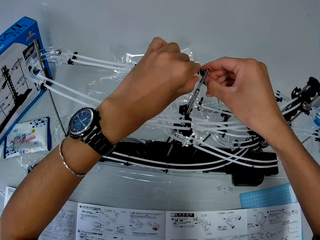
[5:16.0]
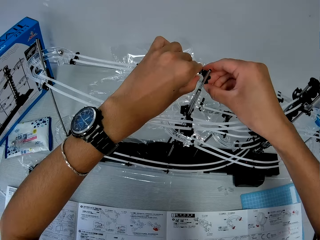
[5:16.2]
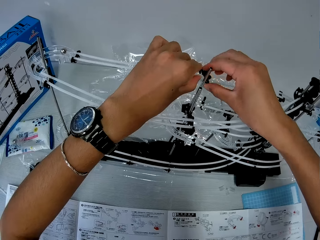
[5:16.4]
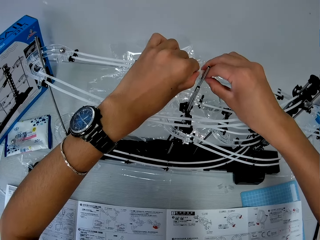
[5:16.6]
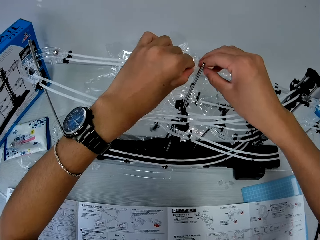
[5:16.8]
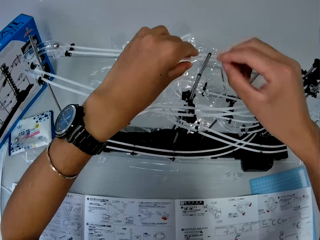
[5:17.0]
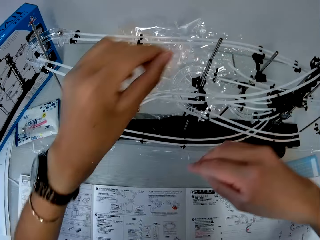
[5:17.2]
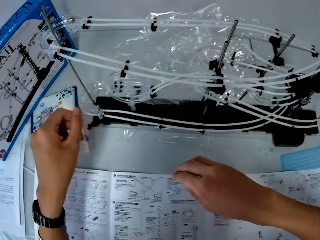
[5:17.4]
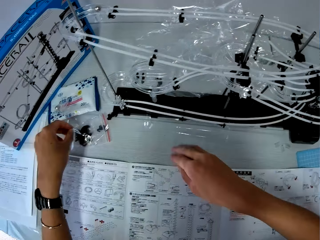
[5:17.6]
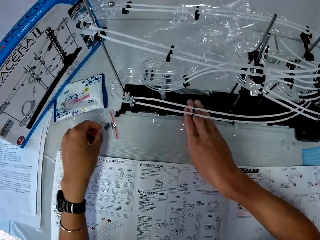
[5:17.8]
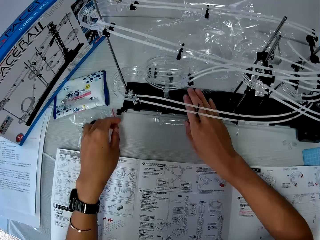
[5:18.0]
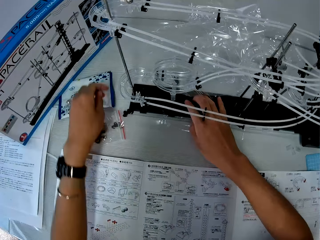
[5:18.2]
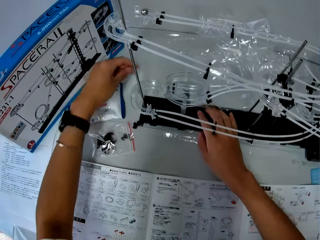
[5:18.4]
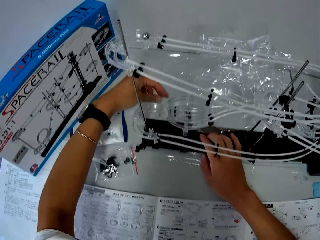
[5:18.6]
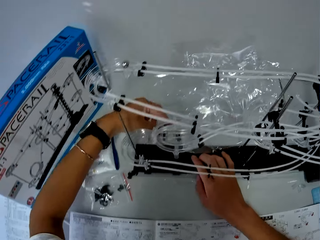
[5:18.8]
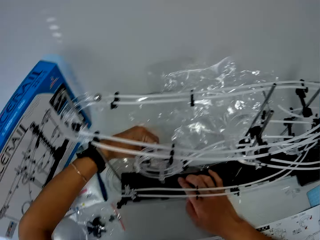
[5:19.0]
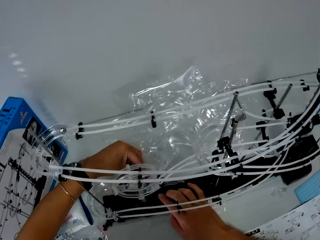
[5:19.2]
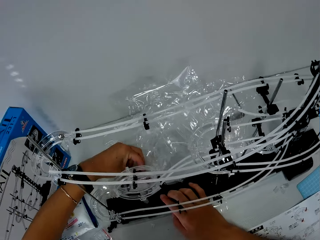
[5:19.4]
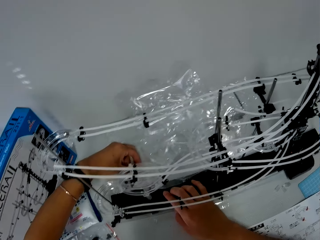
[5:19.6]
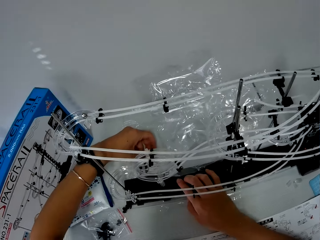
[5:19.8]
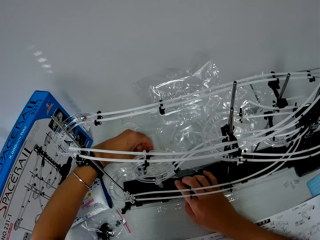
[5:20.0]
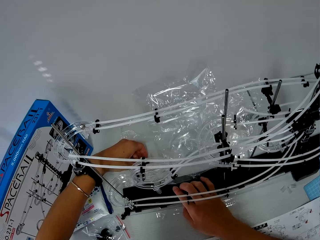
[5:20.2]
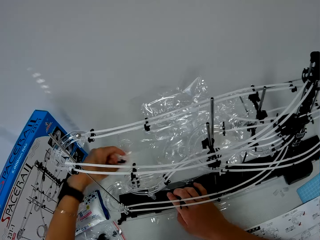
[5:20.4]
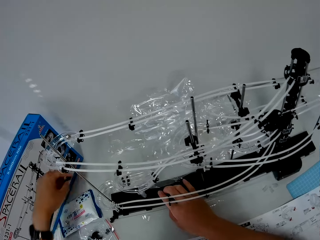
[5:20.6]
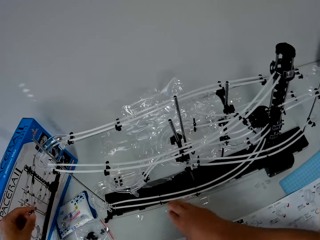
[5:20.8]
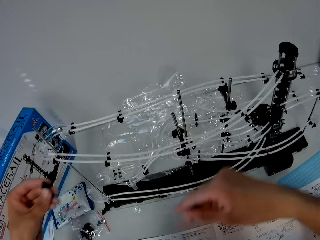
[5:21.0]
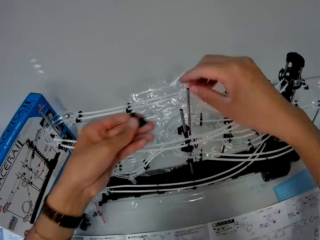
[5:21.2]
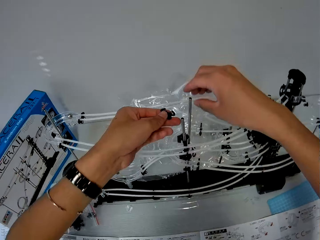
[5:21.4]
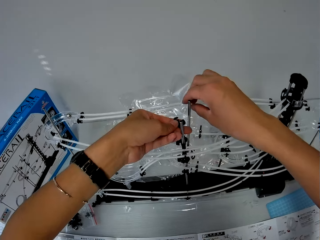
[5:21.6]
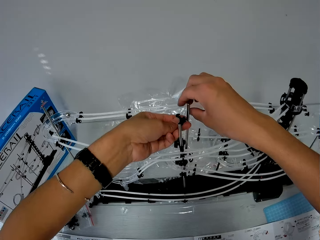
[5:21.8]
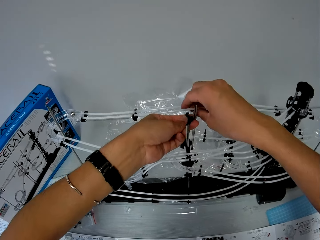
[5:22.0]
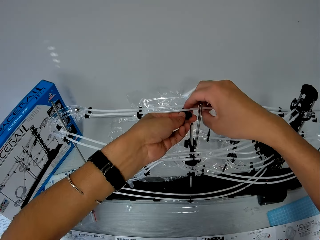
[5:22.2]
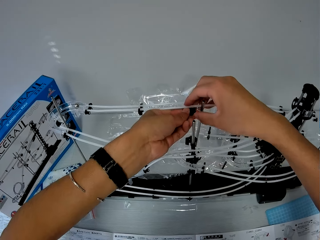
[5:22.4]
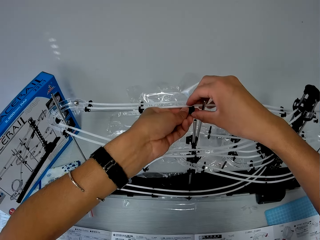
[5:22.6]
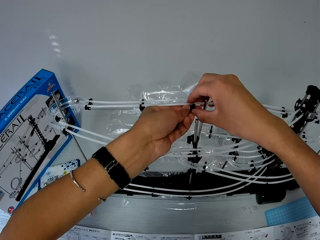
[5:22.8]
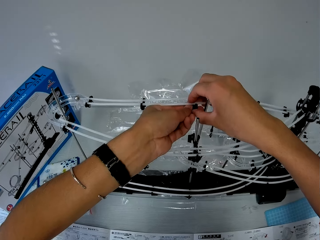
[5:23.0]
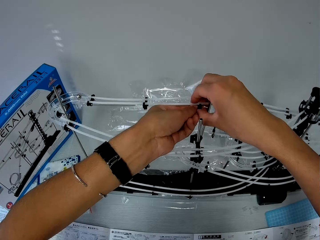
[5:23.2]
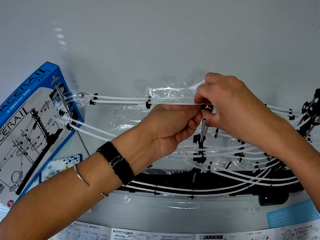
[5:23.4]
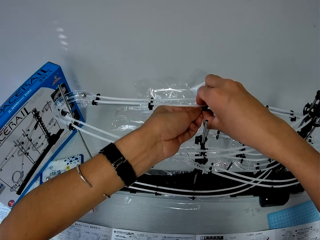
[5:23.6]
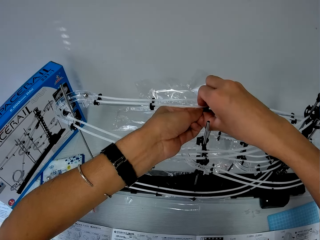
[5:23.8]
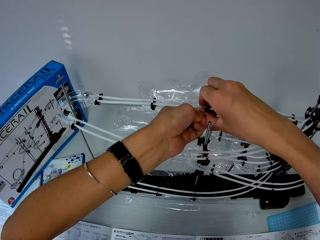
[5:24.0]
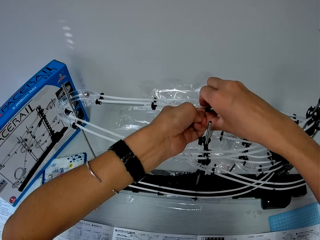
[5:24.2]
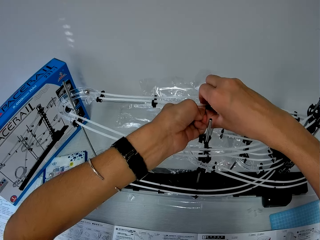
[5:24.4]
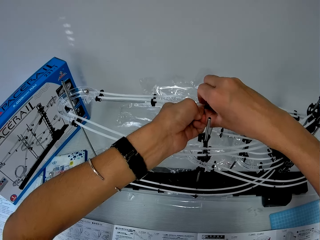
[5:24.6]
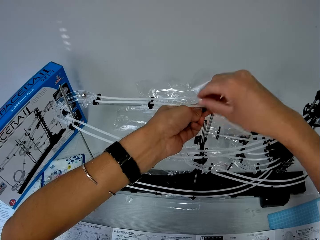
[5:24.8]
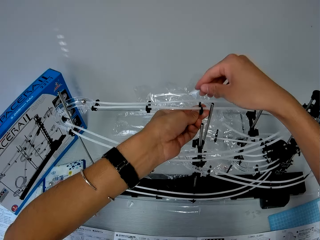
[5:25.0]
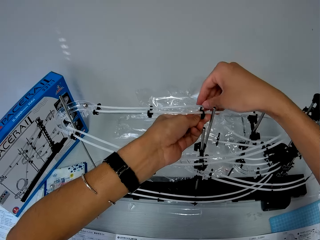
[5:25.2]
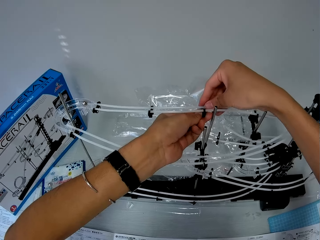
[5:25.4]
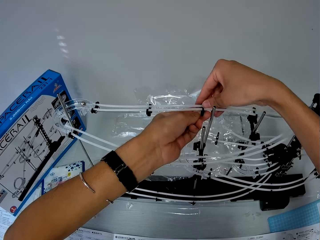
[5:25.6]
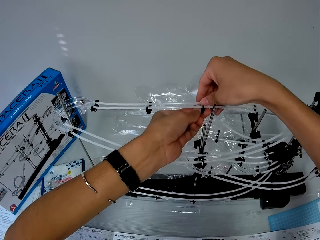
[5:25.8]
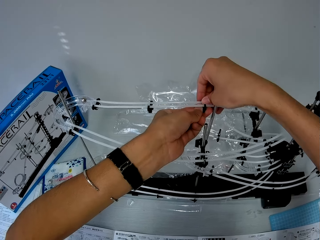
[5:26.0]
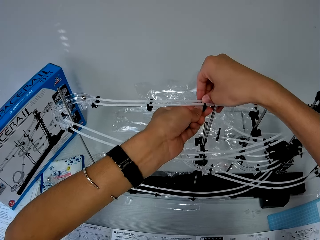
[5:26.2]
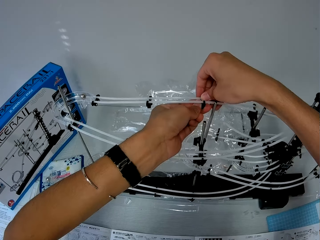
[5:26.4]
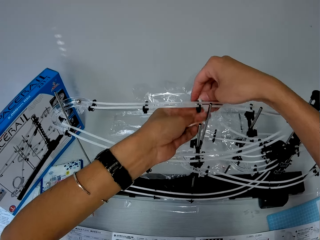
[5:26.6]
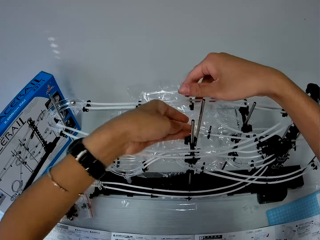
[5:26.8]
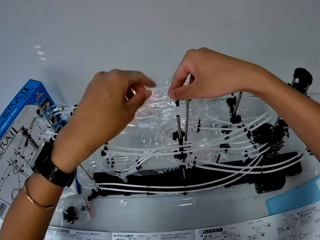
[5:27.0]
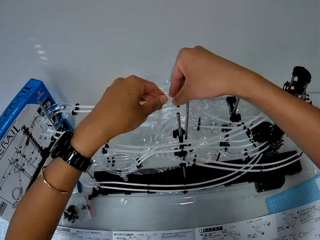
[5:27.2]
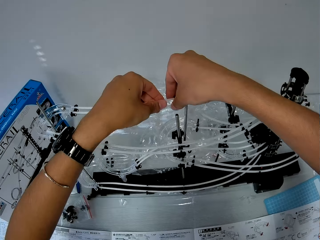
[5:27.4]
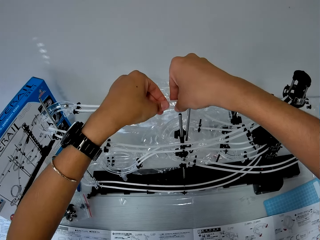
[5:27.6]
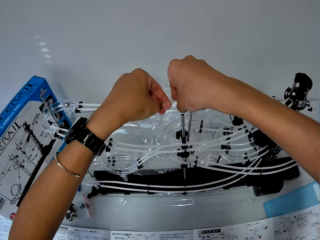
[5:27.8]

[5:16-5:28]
The camera wearer reaches out for the rail stand. They pick up the rail stand behind the space rail on the table. They fit the rail stand on the rails.

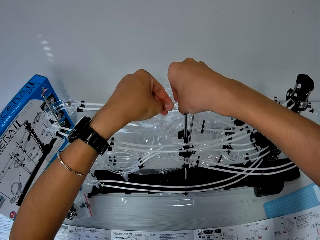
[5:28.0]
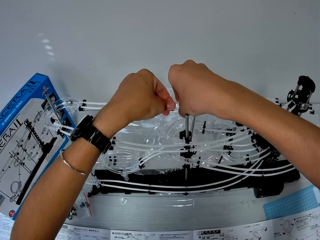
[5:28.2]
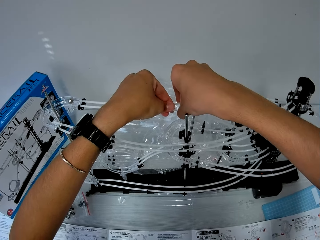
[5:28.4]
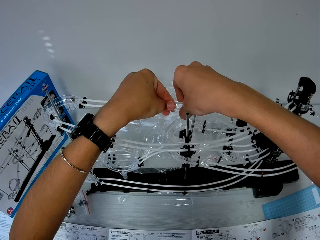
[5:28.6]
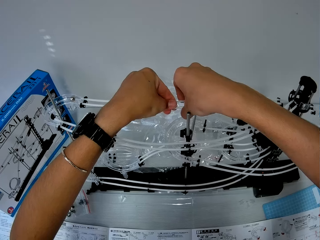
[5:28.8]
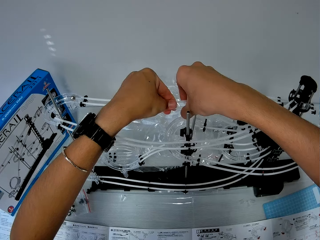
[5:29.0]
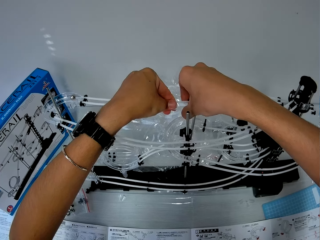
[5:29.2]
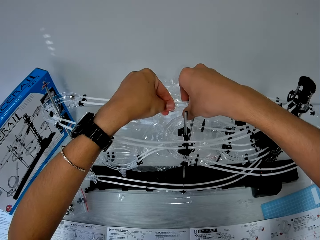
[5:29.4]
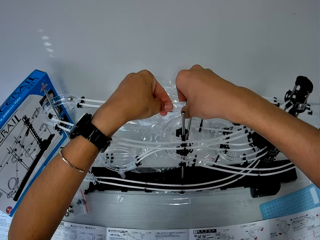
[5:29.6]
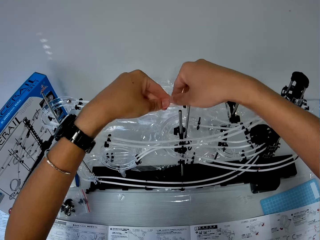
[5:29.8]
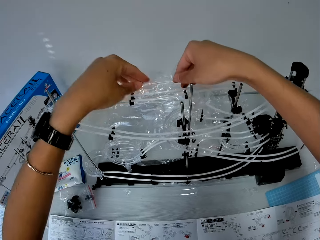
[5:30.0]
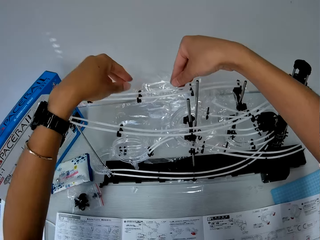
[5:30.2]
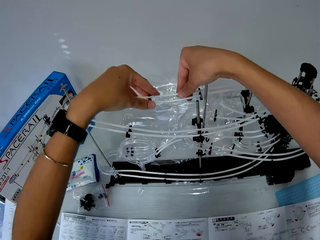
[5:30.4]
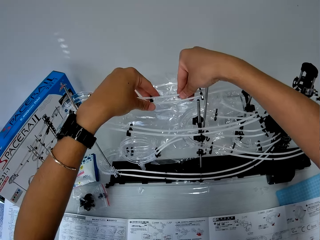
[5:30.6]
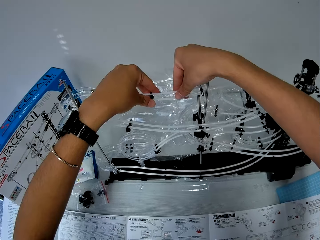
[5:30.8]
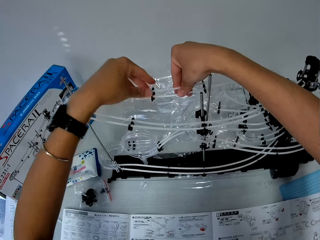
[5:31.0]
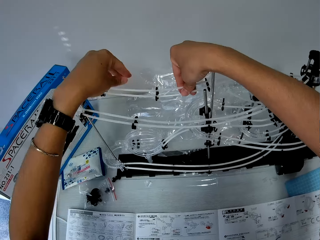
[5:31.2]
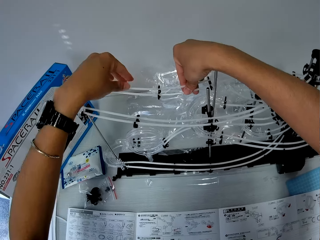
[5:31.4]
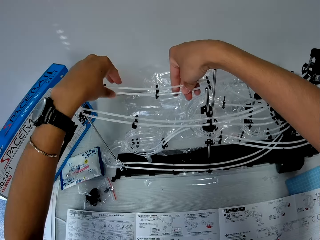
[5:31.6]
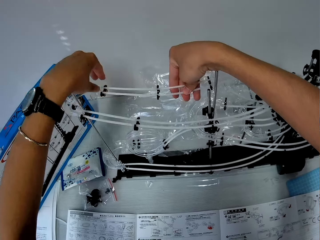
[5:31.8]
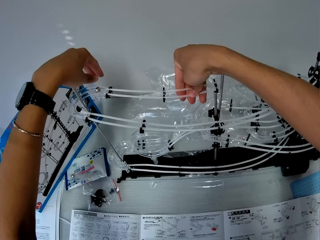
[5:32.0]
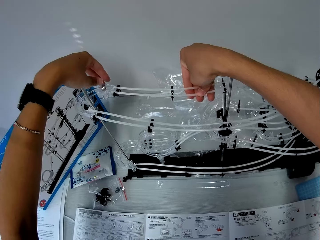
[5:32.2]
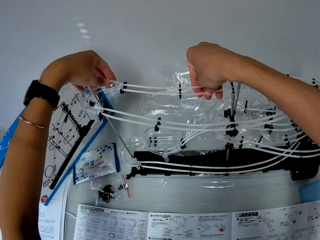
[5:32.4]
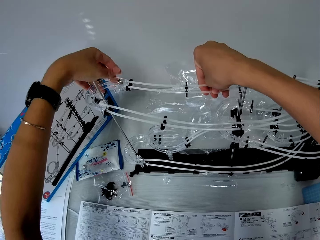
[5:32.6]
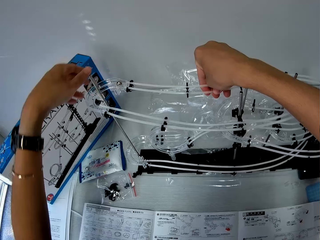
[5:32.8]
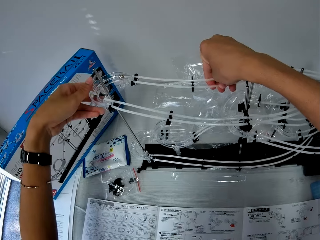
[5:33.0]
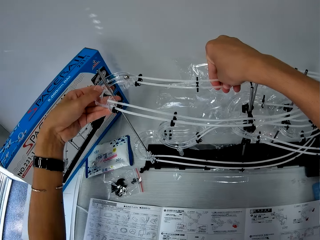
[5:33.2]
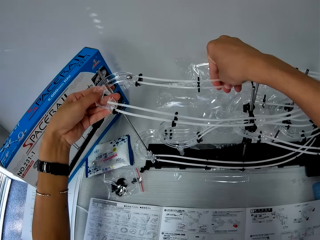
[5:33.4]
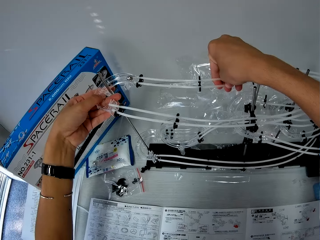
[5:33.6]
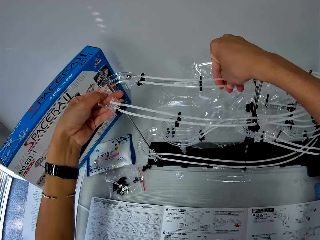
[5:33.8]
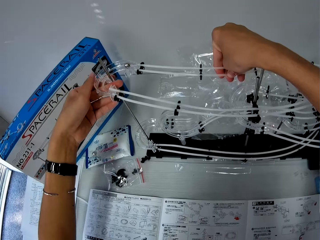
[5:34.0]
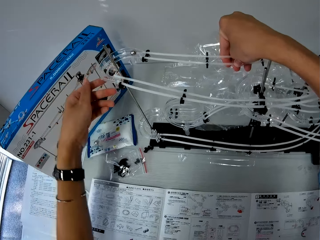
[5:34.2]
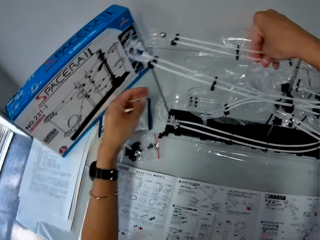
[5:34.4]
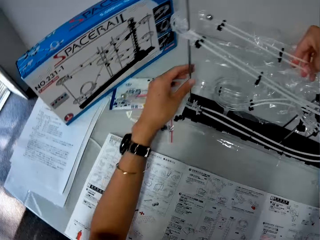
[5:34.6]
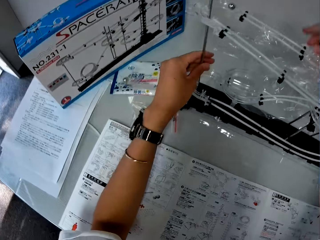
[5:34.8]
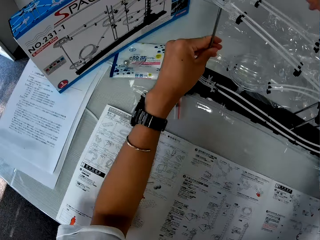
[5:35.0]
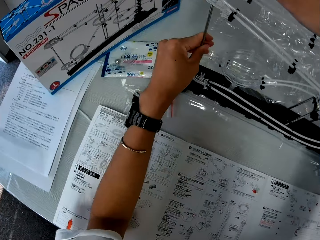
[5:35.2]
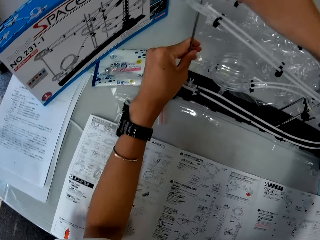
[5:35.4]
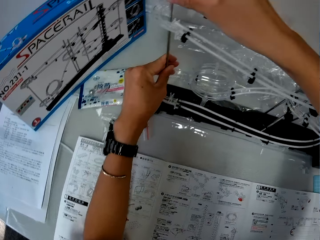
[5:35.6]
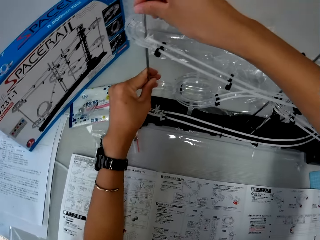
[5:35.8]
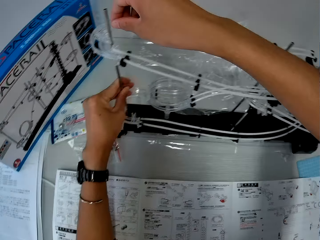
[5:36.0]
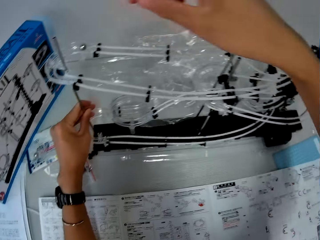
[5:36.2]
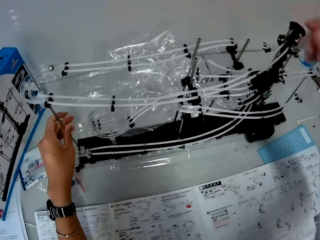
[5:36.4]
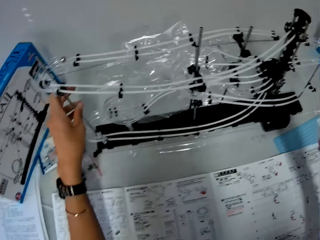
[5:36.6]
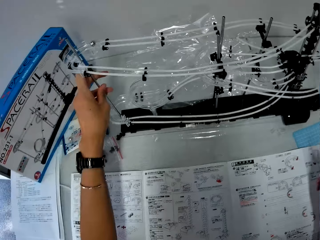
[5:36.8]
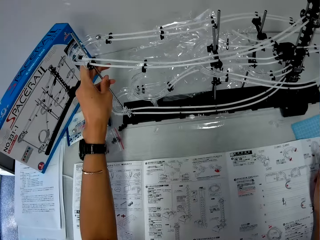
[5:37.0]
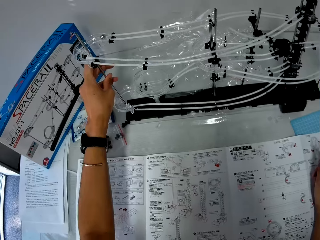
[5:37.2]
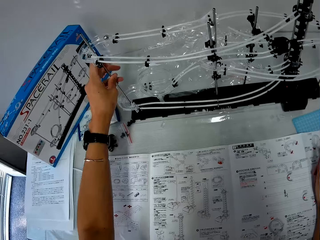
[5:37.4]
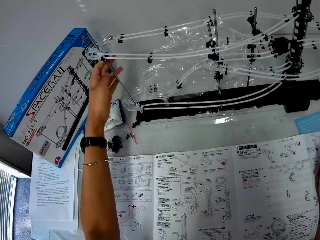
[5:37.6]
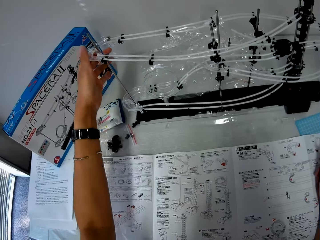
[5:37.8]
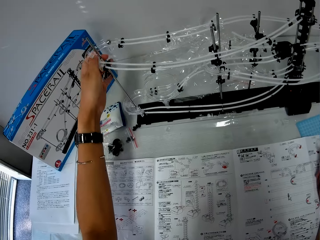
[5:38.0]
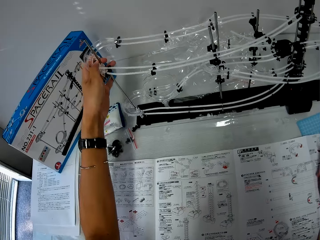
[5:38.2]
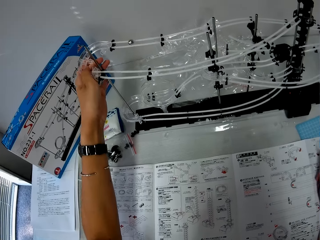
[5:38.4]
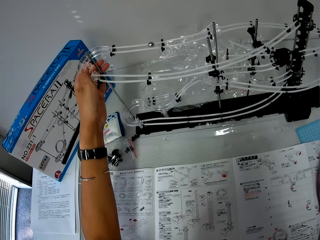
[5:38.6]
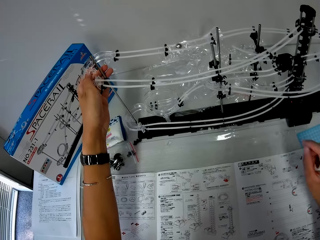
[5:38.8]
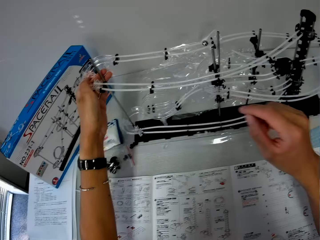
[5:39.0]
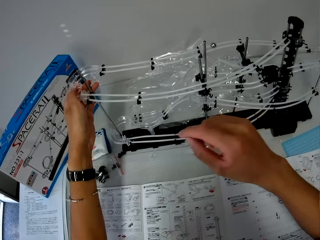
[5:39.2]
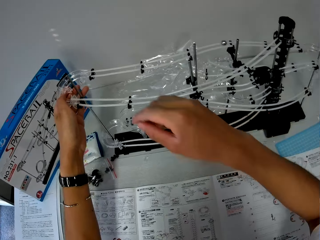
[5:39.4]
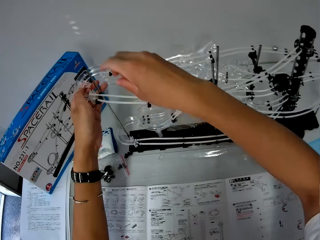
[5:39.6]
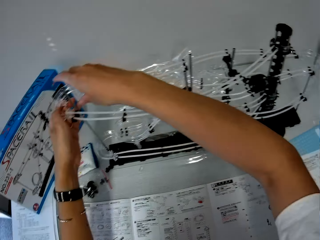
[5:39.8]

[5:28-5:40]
The camera wearer adjusts the space rail with his hands. He adjusts the corner part.
